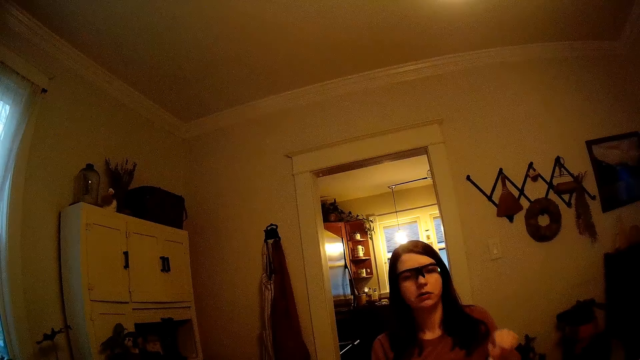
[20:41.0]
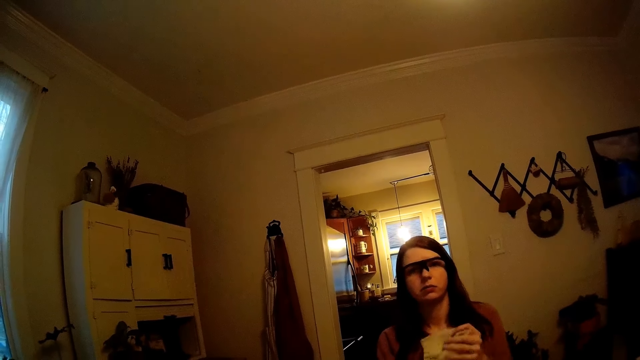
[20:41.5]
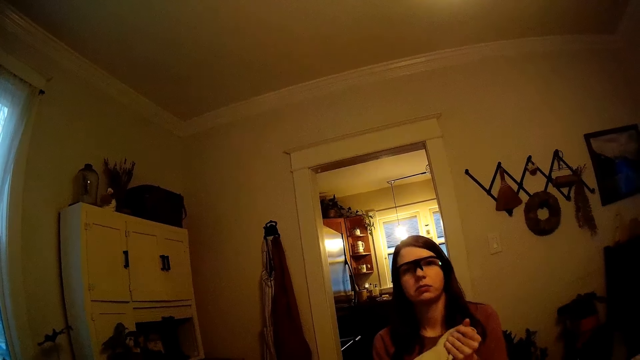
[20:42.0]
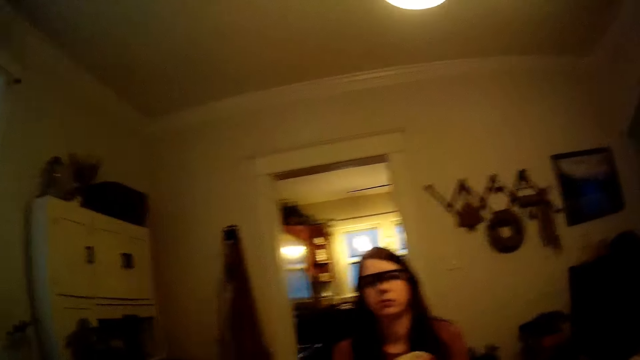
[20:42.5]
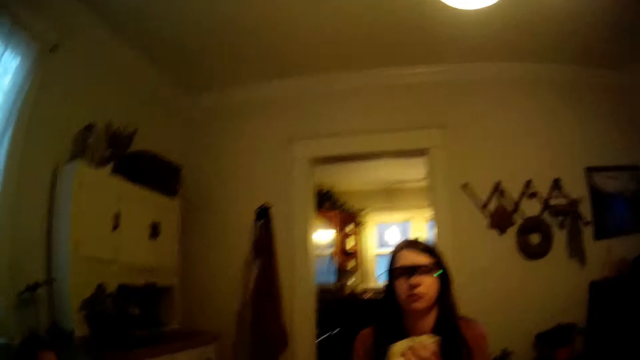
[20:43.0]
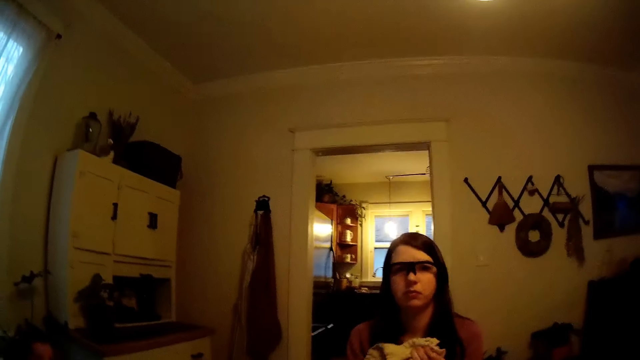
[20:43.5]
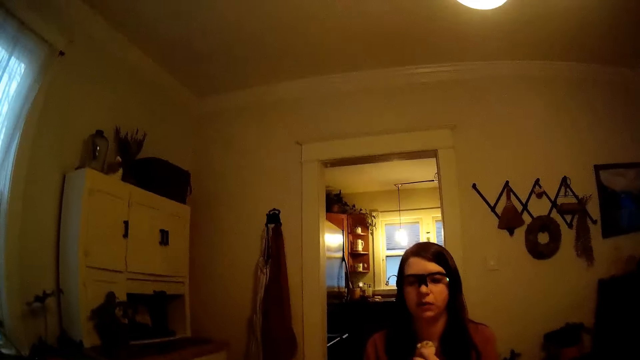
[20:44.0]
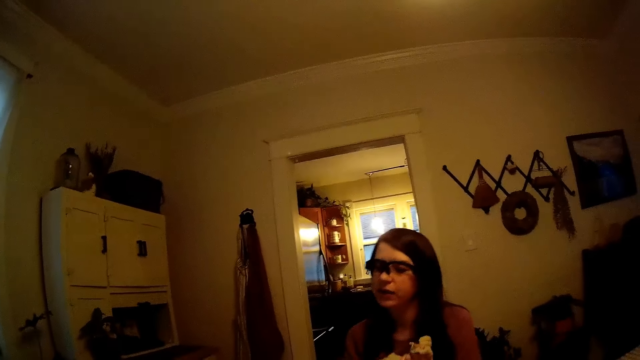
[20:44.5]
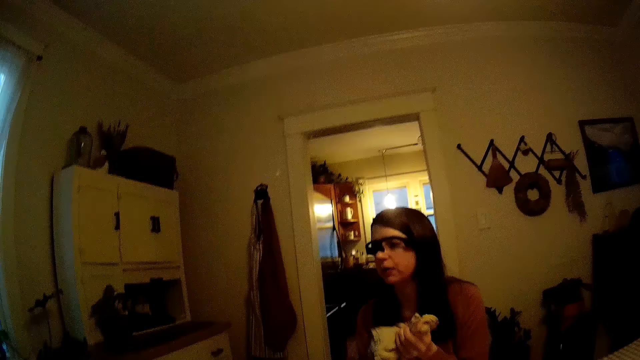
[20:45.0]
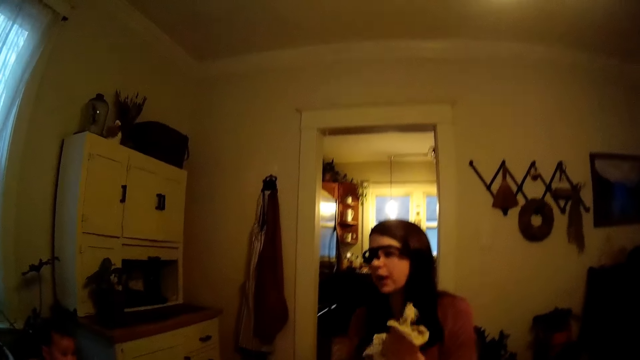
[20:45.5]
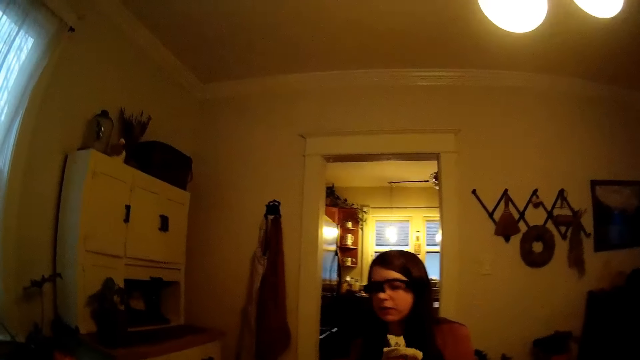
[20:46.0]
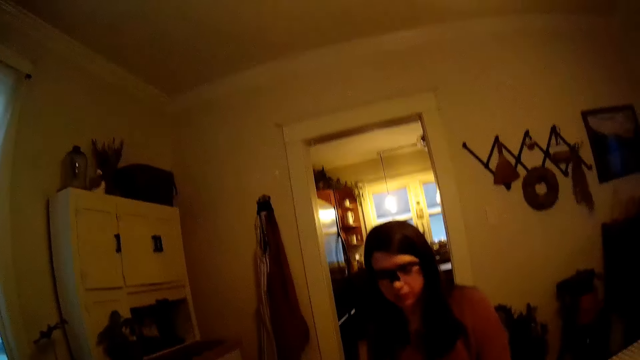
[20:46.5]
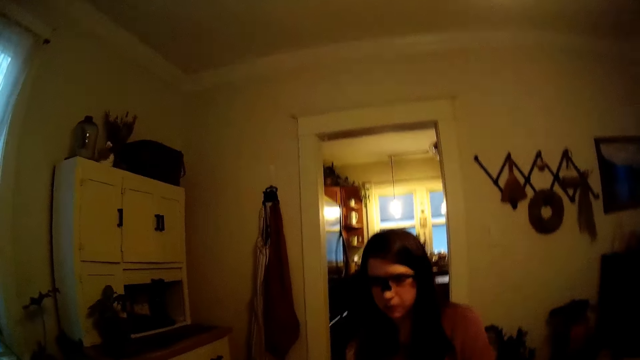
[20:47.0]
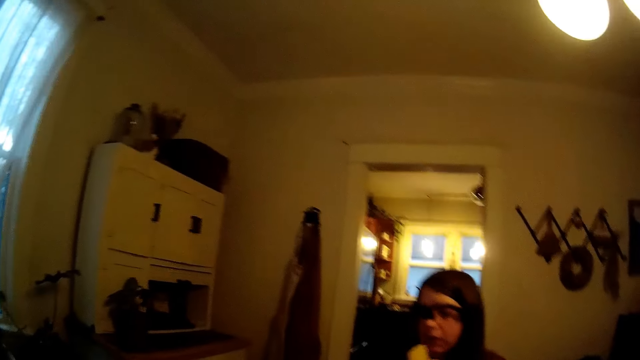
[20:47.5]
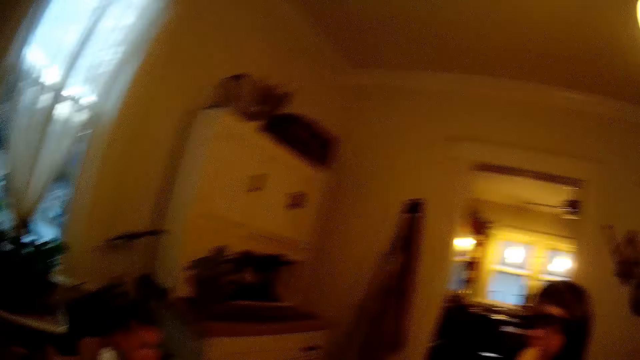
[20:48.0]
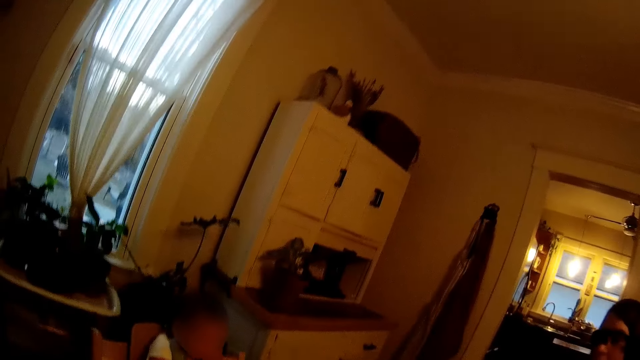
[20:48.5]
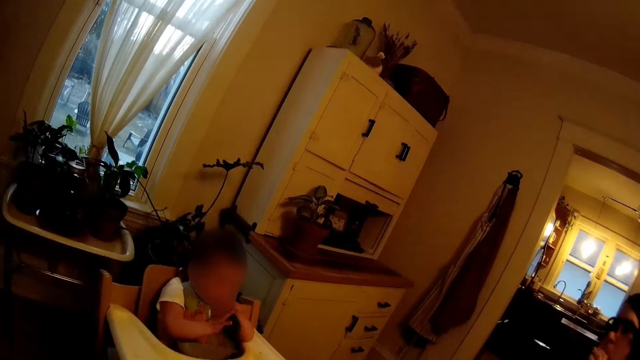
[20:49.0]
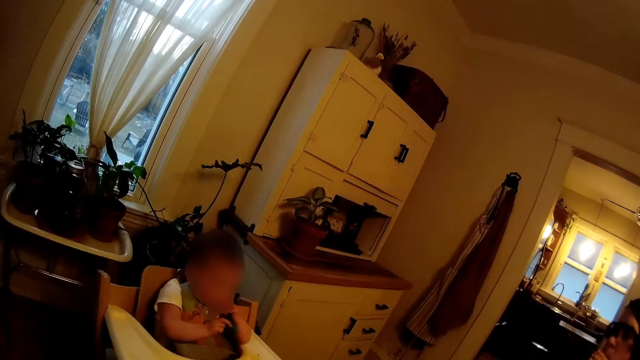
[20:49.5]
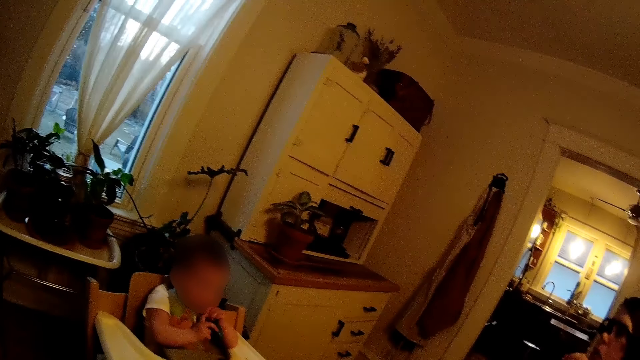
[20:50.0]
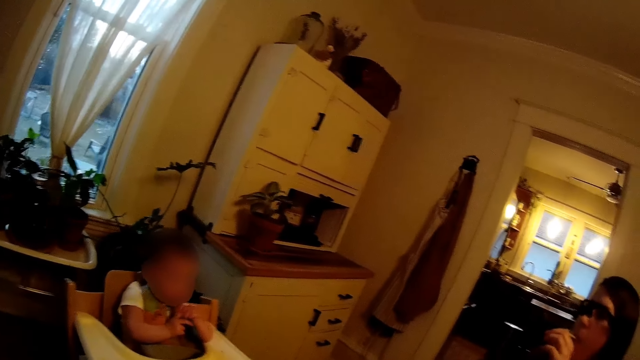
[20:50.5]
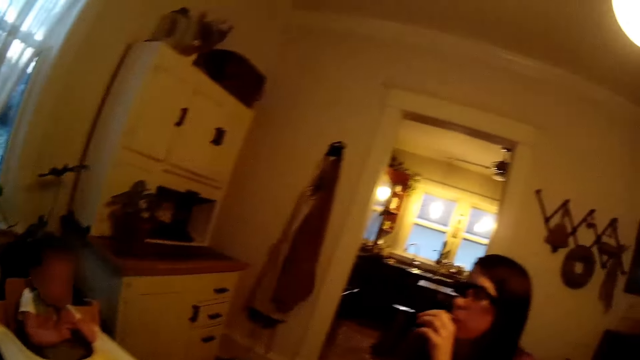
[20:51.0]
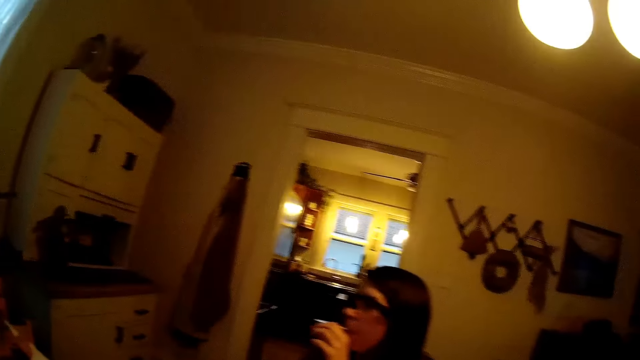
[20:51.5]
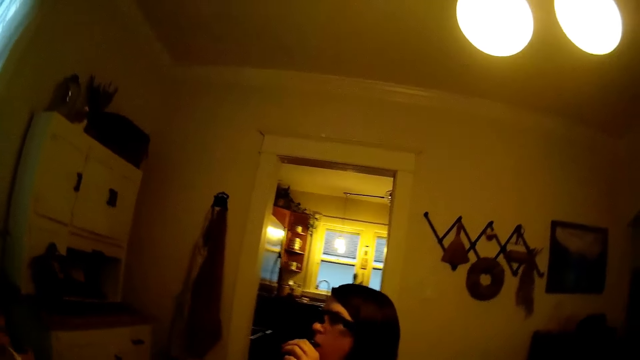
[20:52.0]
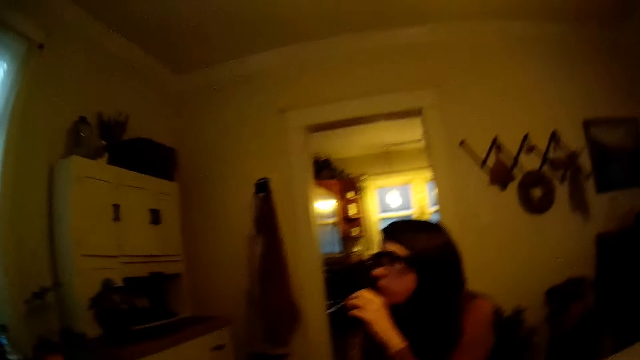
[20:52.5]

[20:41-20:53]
The woman wipes both hands with the napkin. The baby looks around and holds a spoon. The woman picks up a crisp and eats a piece of potato chip with her left hand. The baby plays with the spoon.

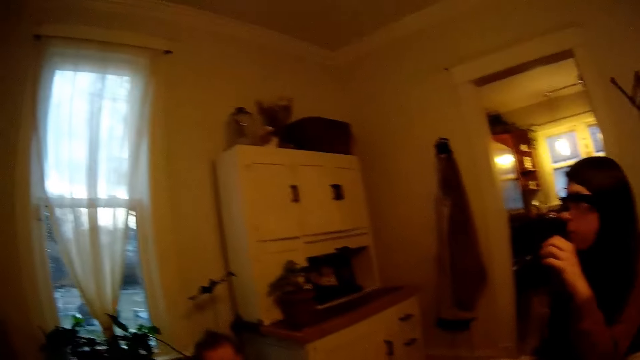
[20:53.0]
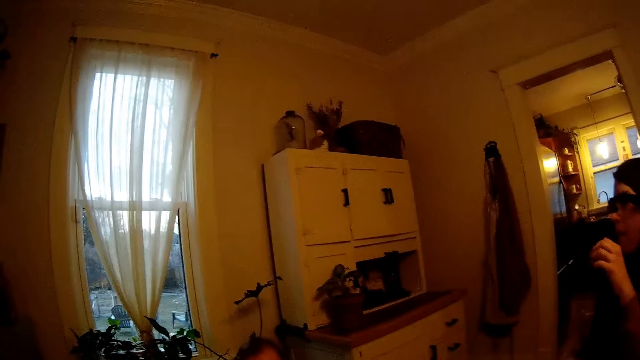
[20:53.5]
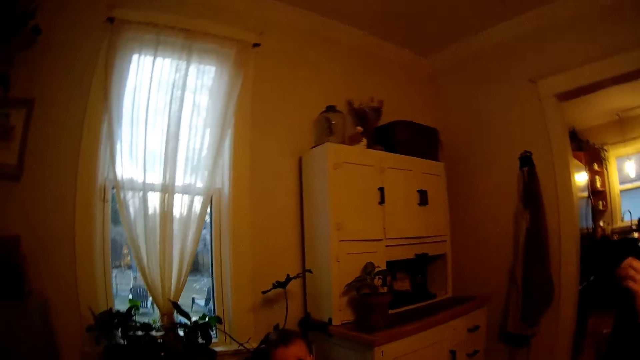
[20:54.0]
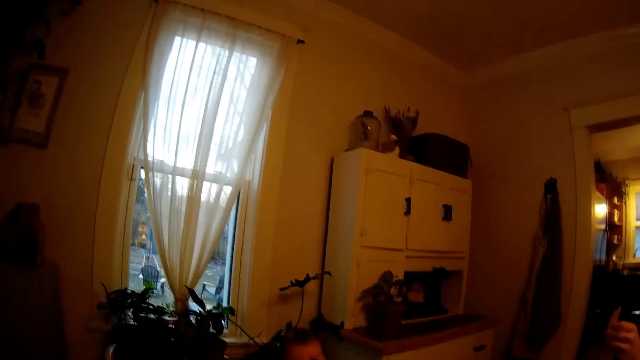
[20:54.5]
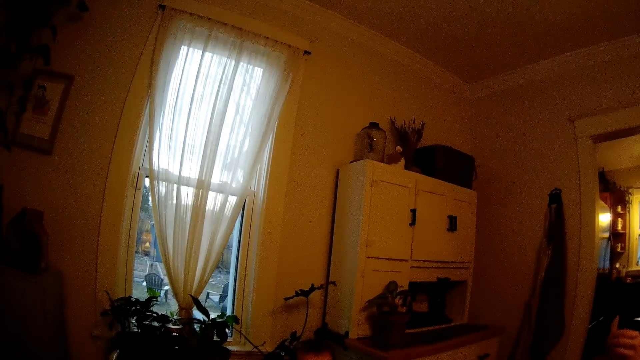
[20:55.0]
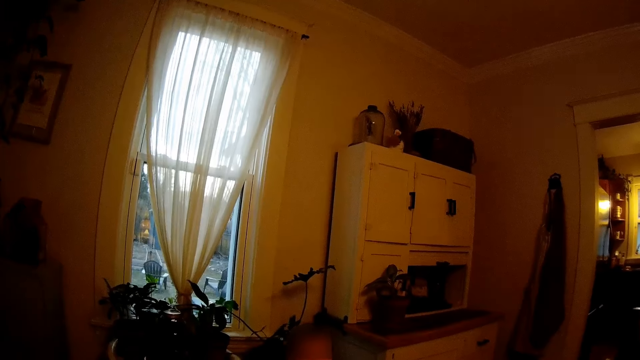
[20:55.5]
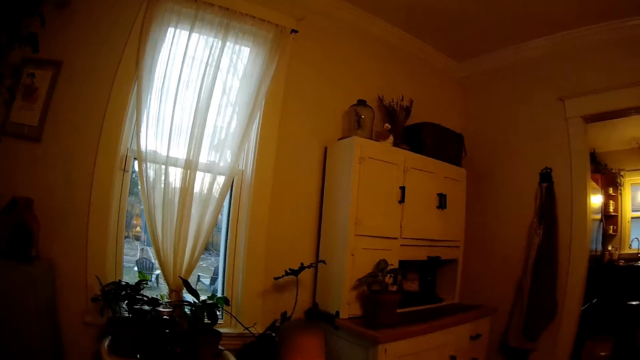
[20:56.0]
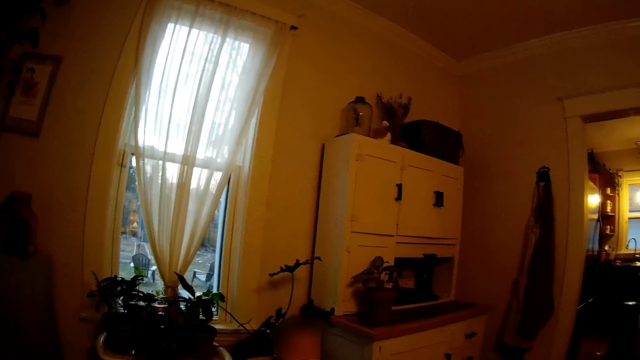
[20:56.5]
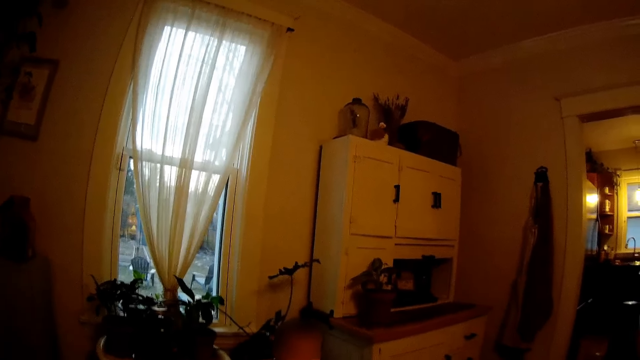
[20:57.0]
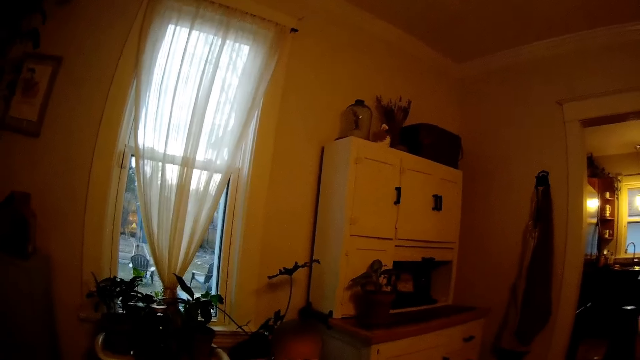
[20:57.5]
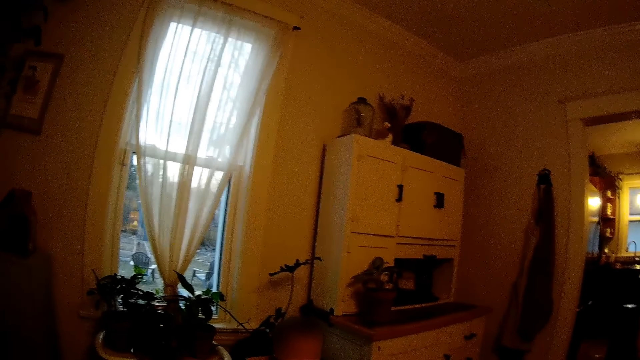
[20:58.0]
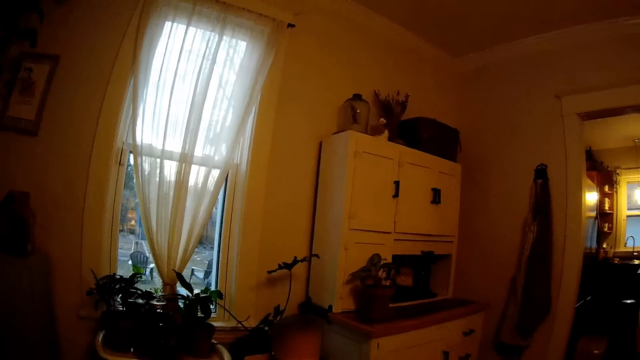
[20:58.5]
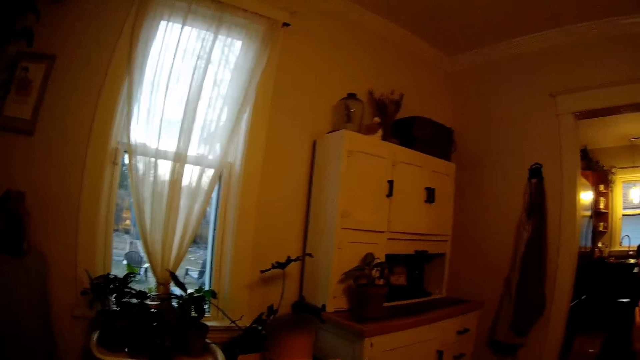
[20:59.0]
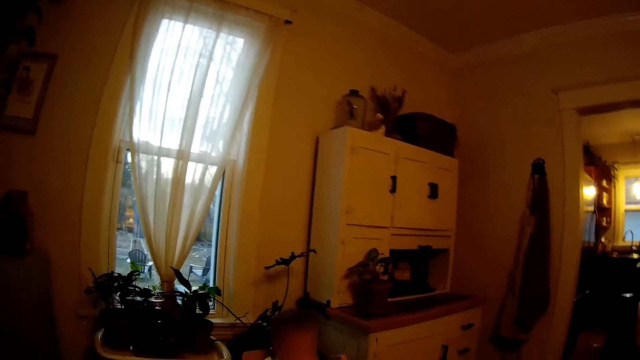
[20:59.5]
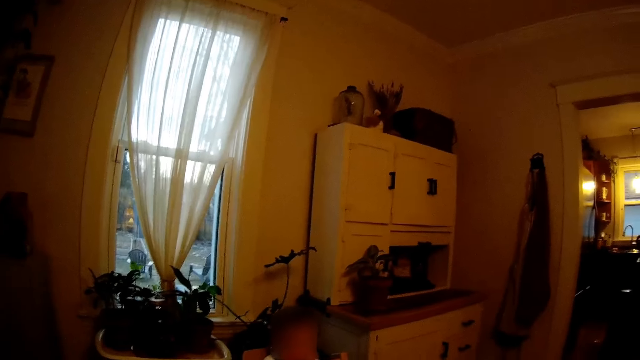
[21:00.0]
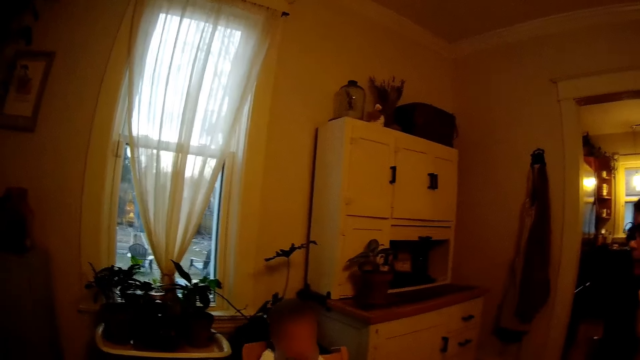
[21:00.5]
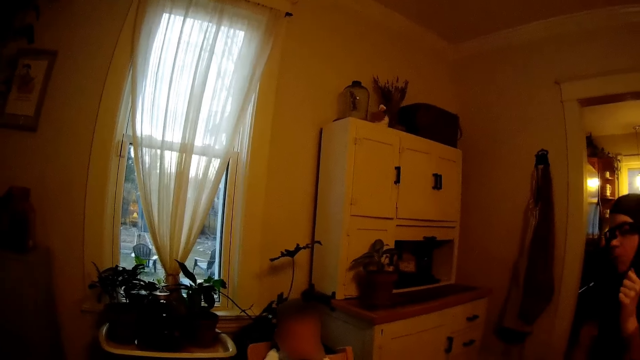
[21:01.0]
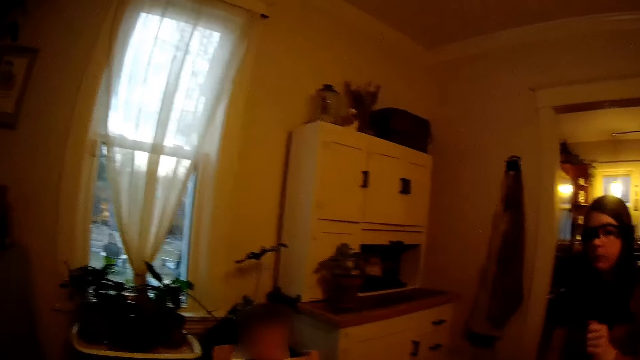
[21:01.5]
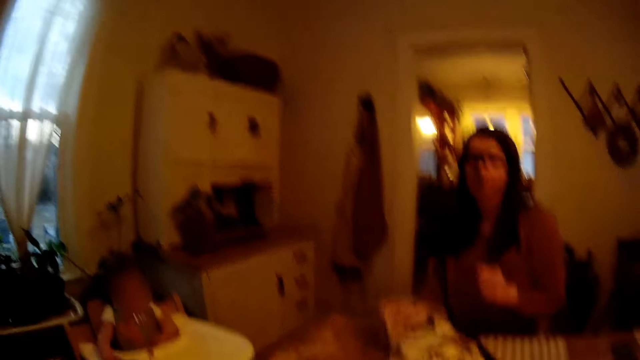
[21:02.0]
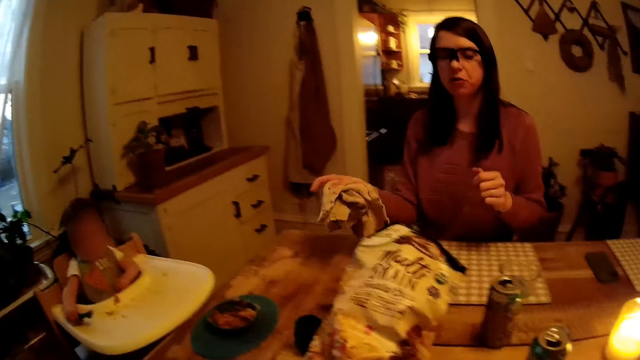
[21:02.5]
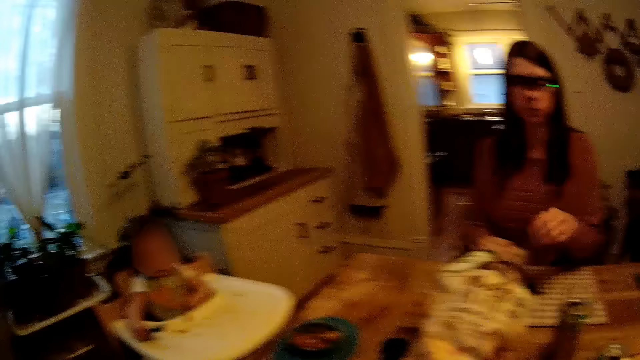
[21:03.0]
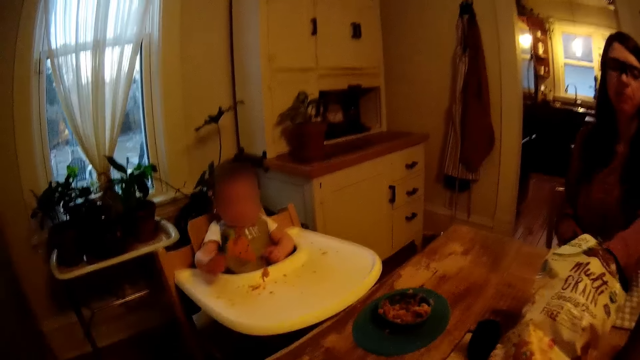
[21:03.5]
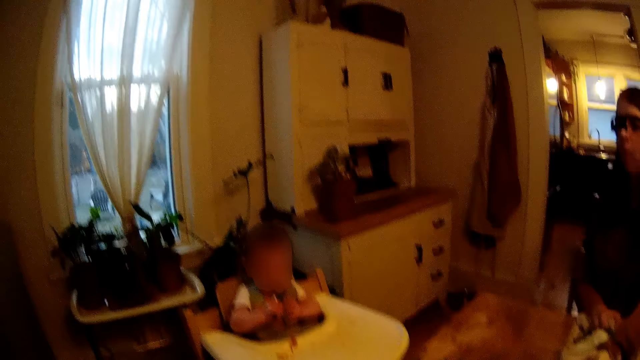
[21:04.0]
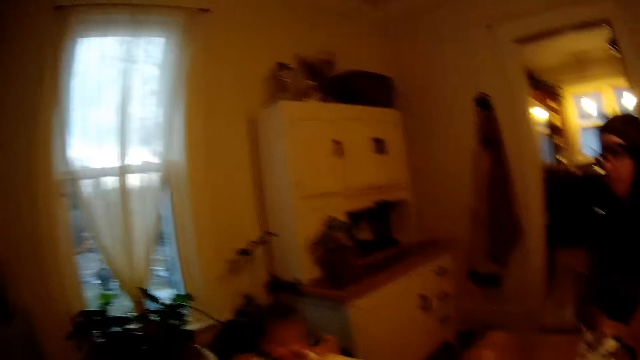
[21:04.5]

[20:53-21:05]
The woman moves a hand and eats a piece of potato chip with her left hand. The woman moves around and uses gestures. The woman puts her left hand inside the bag of potato chips on the table and picks up a crisp in the bag. The baby bites the spoon.
